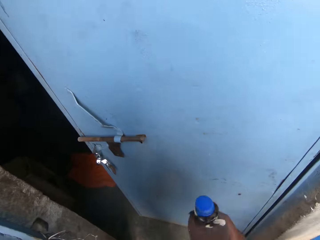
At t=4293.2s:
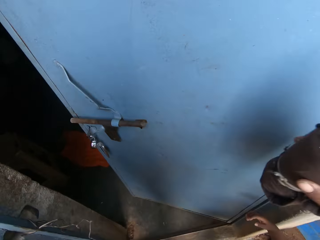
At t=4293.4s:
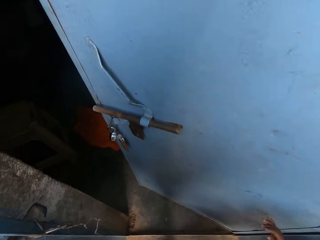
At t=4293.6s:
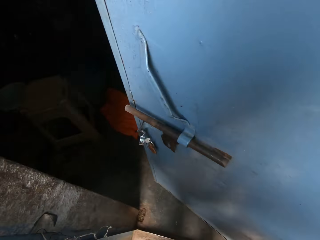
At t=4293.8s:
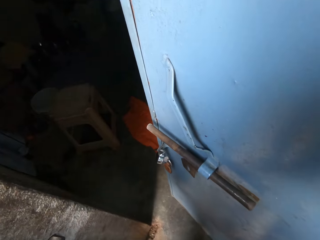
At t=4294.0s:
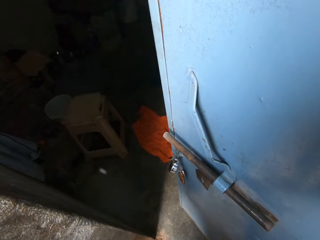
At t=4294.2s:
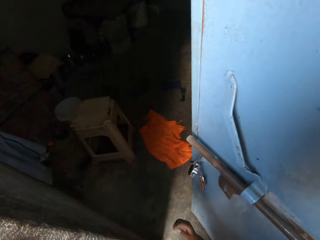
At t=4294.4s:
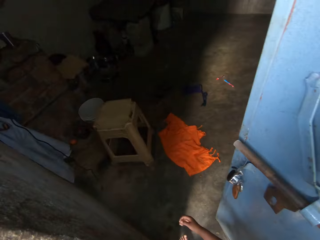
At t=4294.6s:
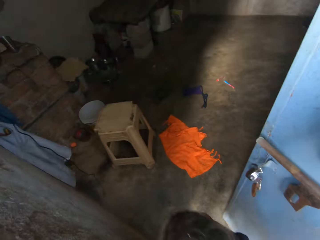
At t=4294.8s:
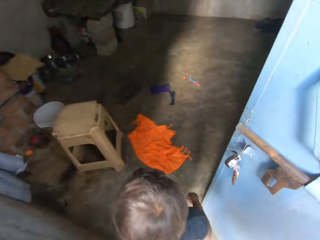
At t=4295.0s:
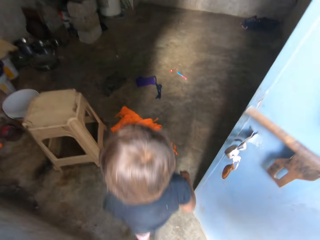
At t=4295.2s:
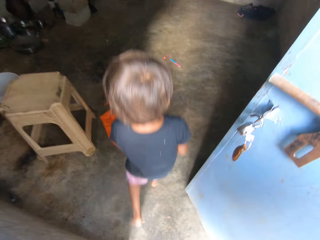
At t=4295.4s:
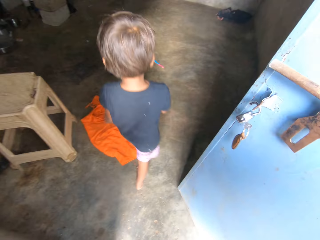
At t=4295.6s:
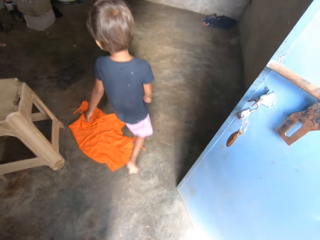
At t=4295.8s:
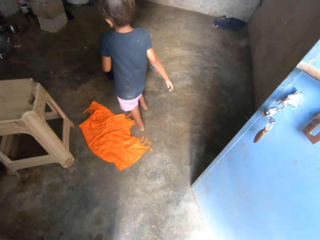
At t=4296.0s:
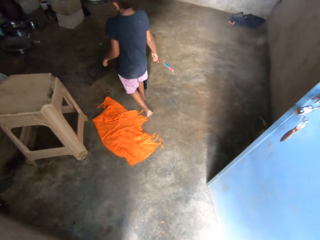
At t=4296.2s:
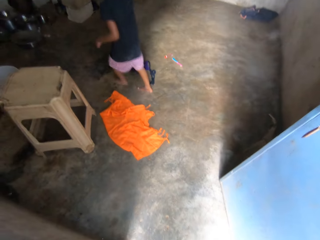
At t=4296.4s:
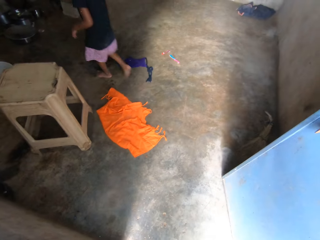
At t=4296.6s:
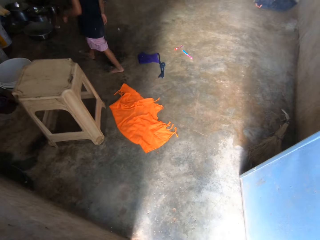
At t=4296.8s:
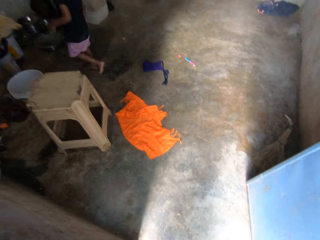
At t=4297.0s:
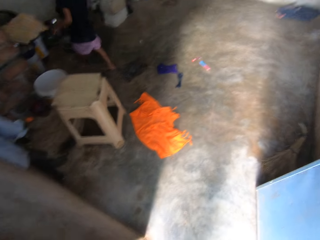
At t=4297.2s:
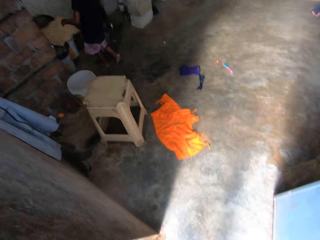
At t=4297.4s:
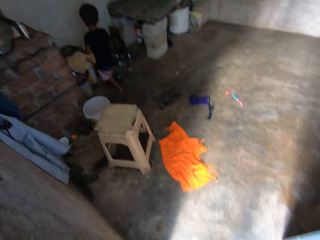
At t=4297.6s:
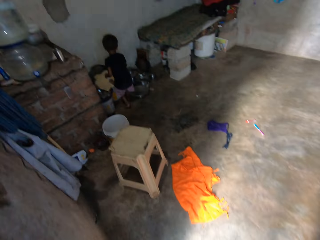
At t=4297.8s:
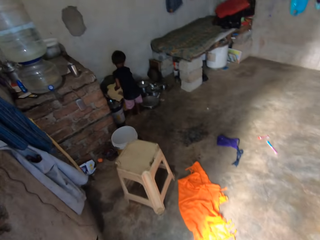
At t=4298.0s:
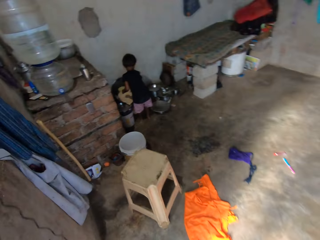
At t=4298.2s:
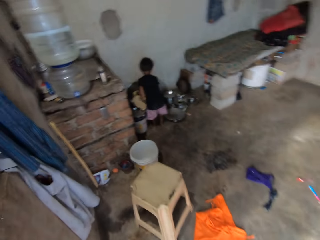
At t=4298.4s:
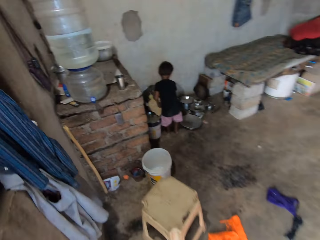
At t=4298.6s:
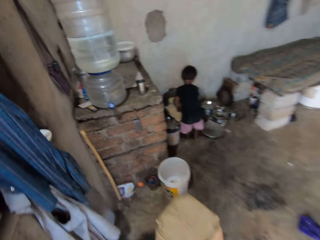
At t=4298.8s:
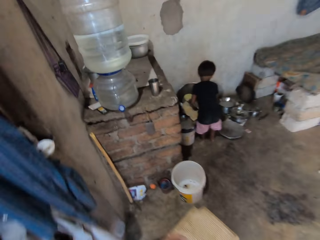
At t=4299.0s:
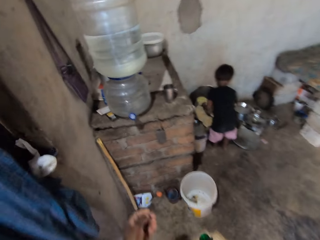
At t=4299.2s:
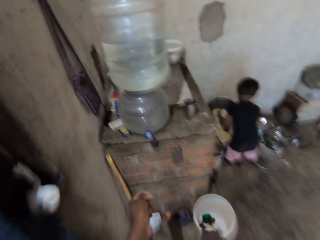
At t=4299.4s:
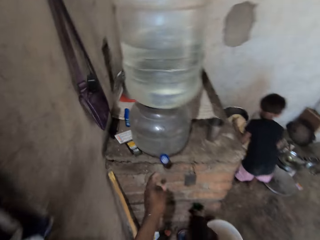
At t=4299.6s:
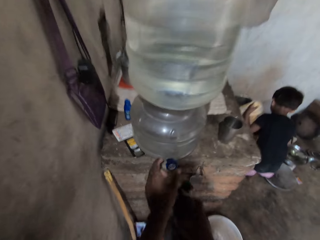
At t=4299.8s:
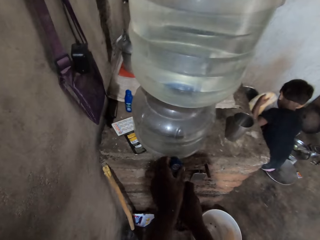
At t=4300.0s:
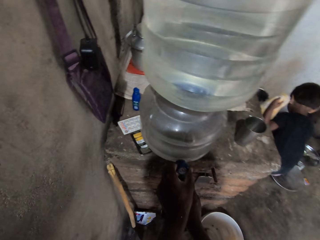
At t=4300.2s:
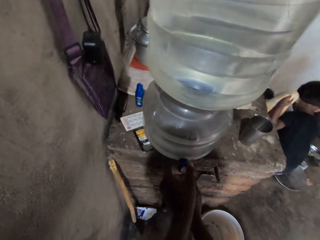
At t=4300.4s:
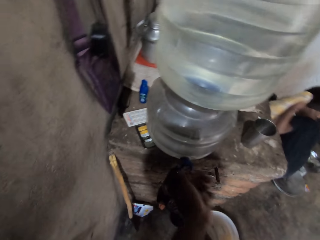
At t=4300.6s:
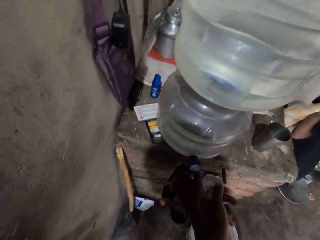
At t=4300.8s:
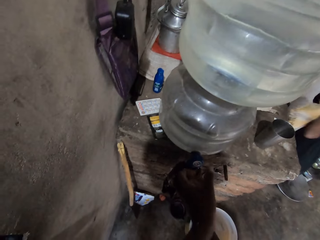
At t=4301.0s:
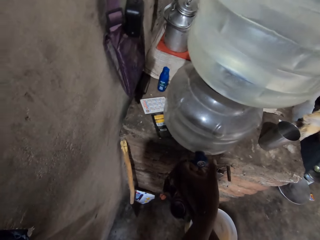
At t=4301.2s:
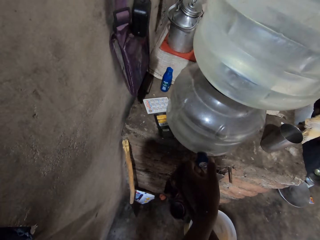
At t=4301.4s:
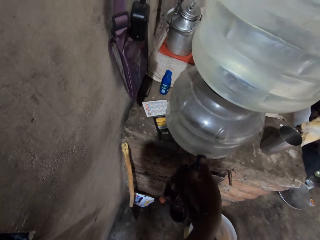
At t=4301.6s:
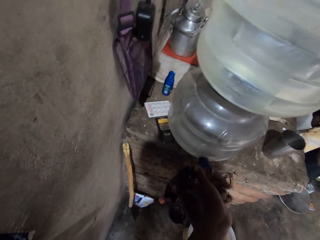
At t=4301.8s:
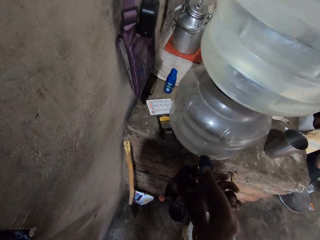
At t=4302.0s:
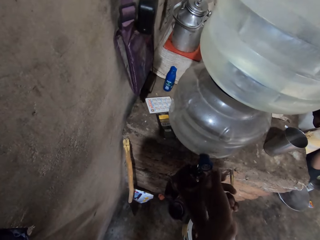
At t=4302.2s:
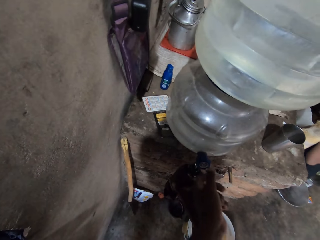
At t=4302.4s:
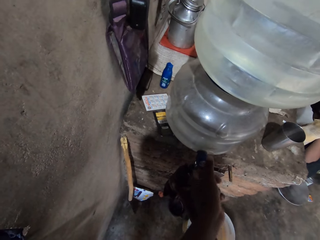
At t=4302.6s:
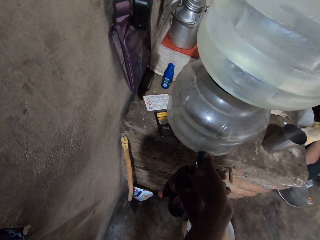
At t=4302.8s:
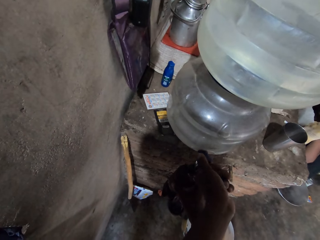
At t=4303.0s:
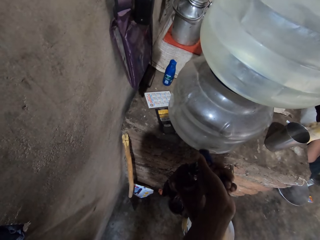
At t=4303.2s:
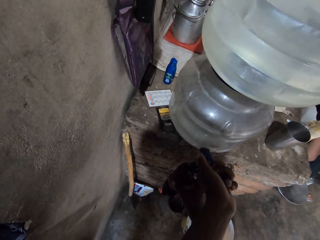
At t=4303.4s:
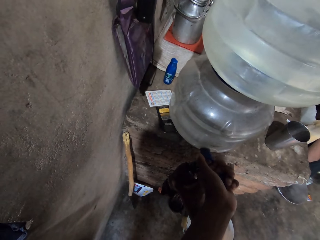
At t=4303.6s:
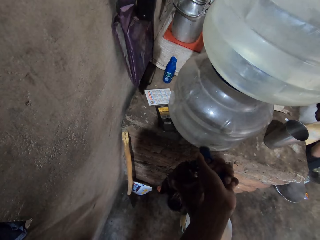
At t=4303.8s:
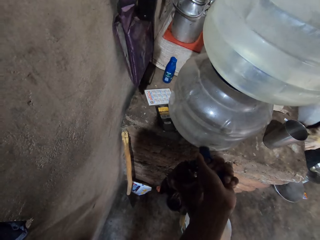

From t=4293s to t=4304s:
The boy walks into the house room. The camera wearer converses with the boy. He walks into the room. The boy picks up a sheet. The camera wearer fetches water from a dispenser with the bottle in his right hand. He opens the water dispenser.

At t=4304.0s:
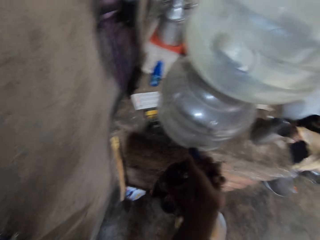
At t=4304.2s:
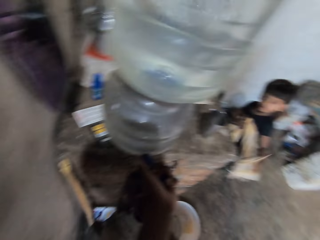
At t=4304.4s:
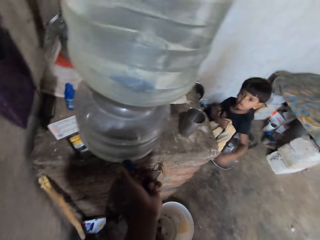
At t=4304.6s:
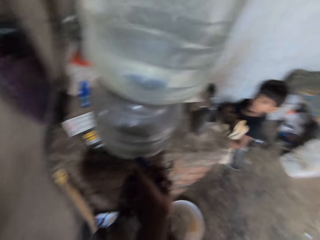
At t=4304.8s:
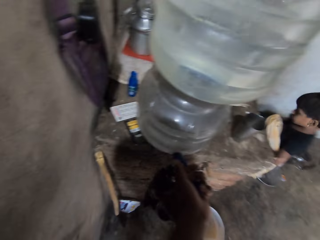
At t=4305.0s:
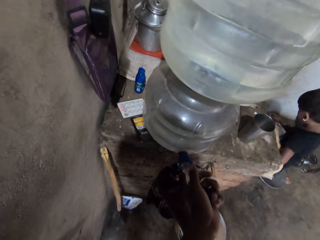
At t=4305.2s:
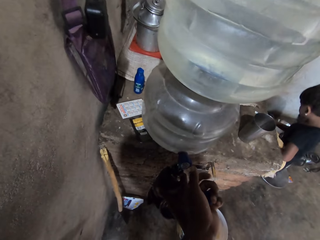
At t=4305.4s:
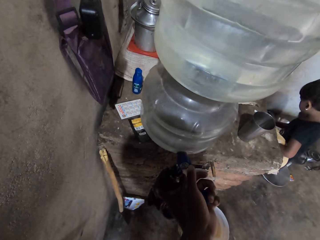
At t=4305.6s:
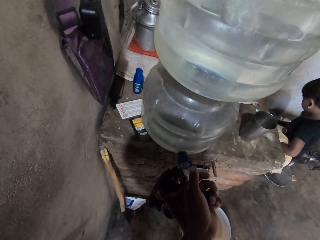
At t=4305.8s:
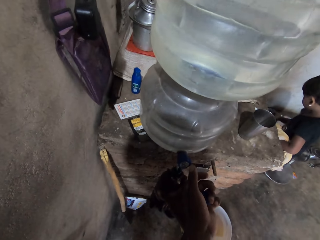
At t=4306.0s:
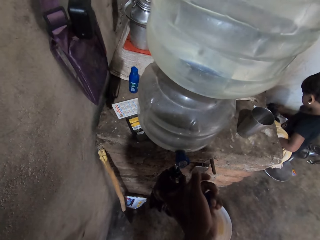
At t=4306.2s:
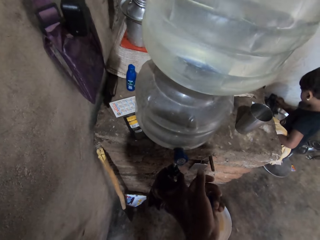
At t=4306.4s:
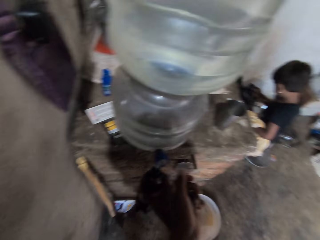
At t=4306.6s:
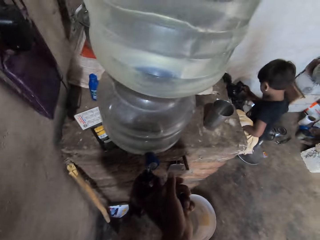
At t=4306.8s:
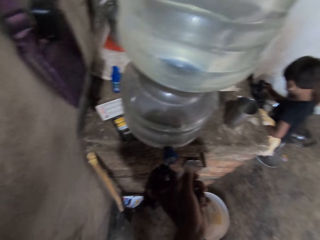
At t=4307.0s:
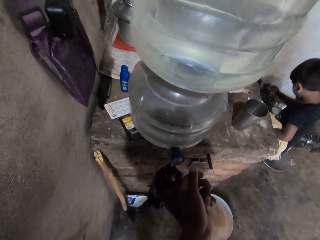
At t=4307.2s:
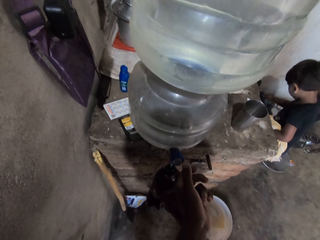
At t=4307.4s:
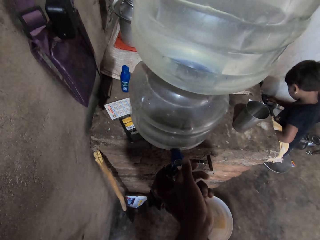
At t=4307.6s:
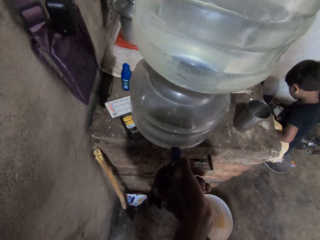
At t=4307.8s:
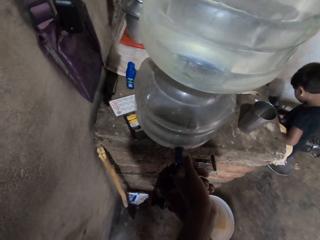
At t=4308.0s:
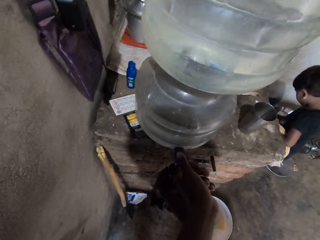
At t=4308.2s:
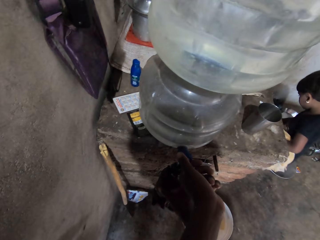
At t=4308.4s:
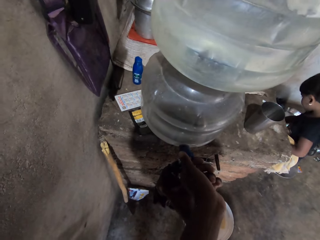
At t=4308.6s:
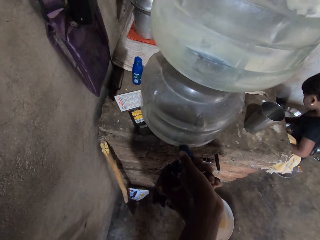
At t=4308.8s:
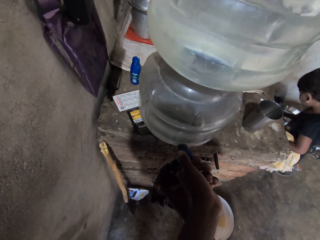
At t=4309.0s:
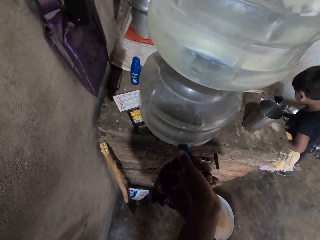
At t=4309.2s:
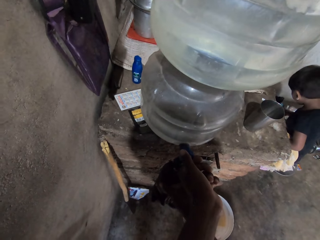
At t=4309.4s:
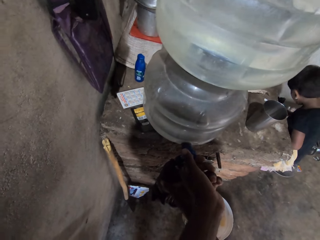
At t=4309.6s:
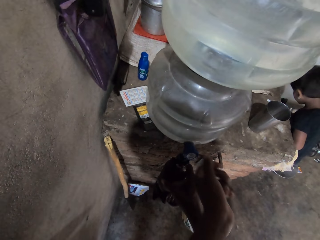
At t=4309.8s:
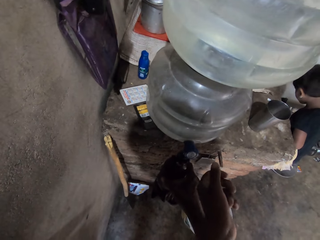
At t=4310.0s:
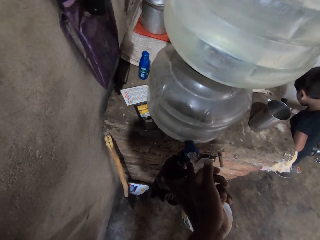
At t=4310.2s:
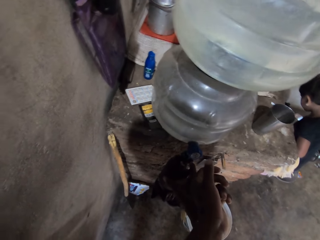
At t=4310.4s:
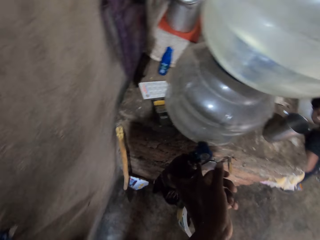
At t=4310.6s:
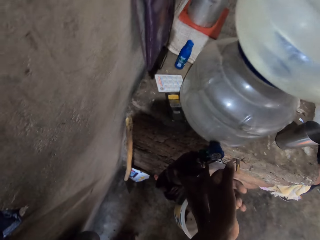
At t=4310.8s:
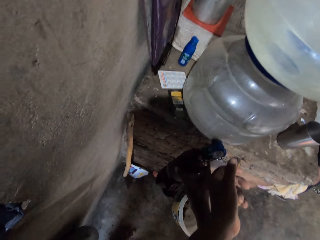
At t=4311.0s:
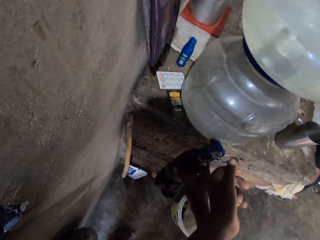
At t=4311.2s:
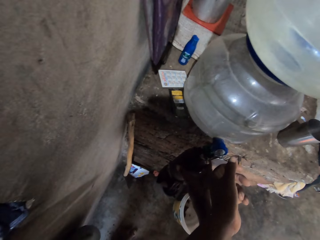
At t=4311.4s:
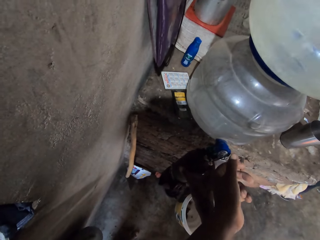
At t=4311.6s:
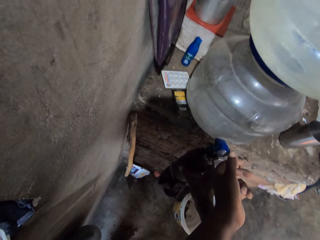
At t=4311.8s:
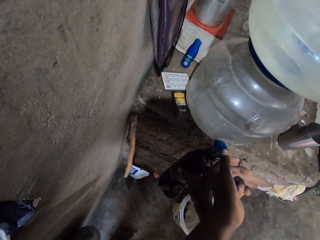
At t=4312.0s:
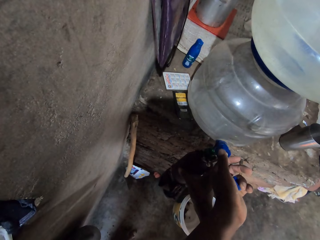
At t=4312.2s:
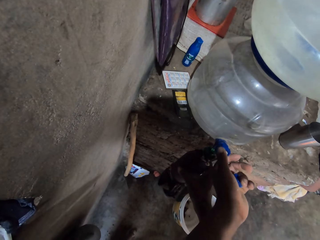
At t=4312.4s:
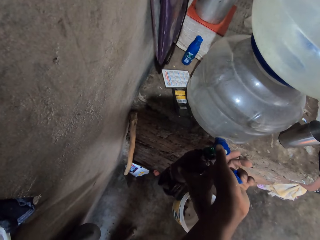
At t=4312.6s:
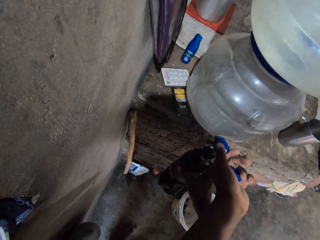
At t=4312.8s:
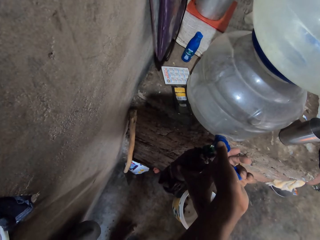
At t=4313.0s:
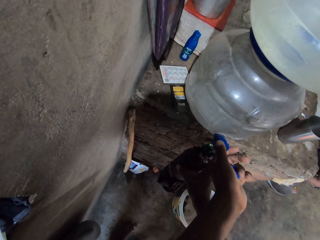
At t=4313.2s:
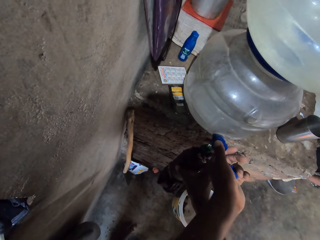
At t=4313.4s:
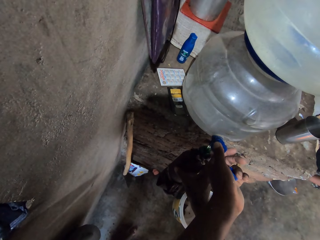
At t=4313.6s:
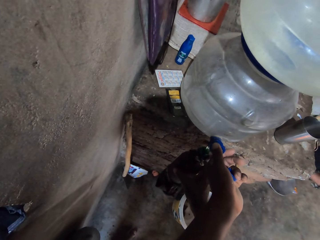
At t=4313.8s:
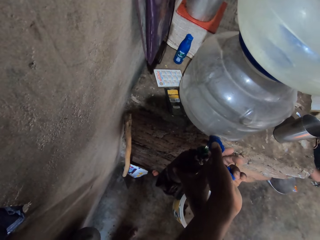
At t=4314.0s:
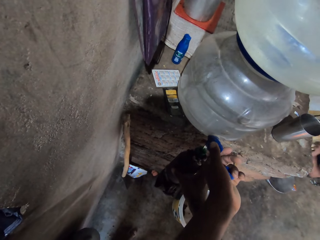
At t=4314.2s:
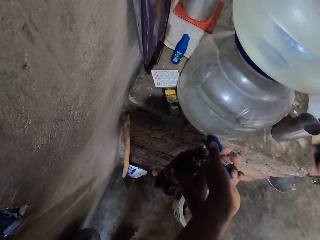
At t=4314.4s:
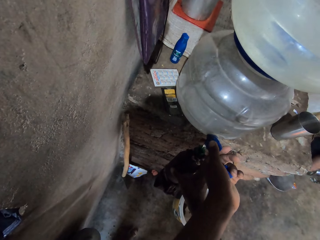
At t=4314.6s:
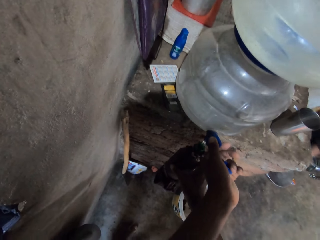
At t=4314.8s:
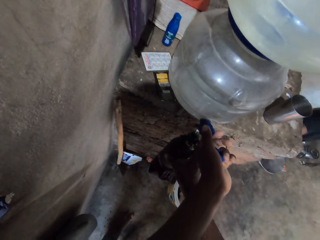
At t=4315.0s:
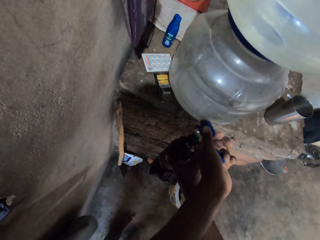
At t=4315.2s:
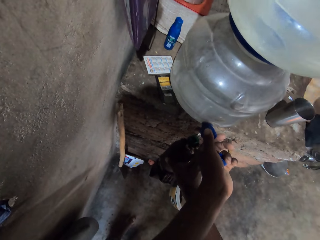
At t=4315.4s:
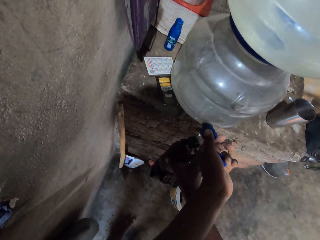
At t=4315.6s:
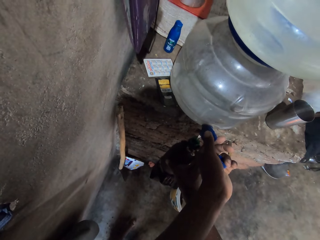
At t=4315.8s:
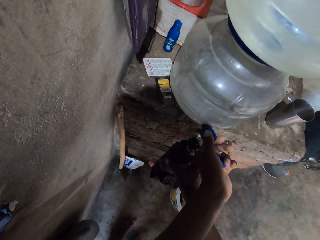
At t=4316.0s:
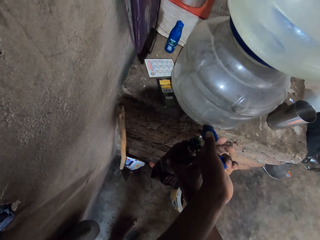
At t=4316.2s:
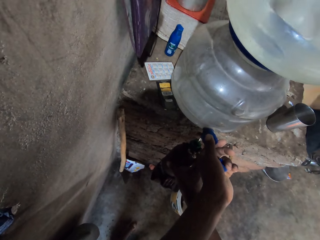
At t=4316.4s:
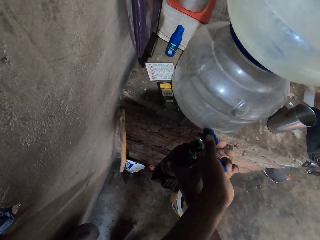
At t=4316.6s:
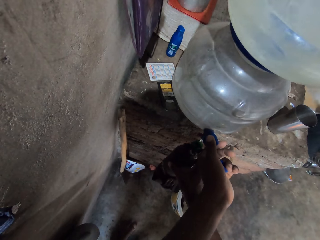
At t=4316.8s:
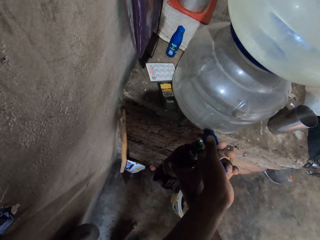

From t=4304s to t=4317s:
The boy picks up a plastic bag.
